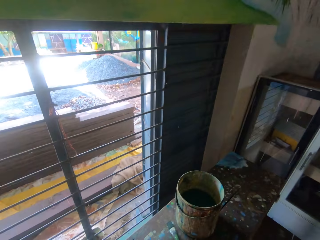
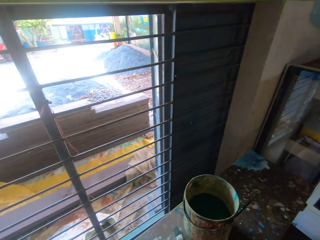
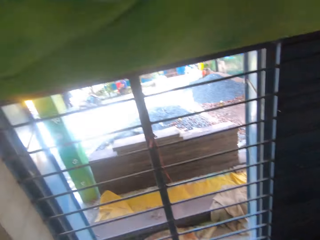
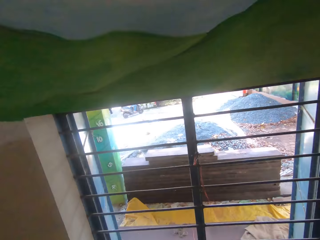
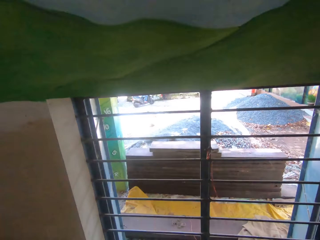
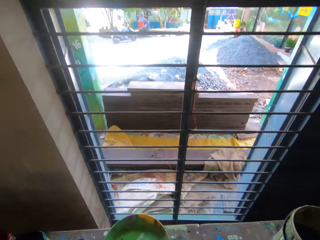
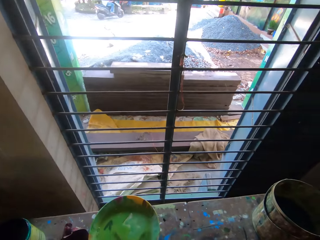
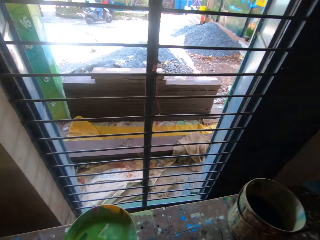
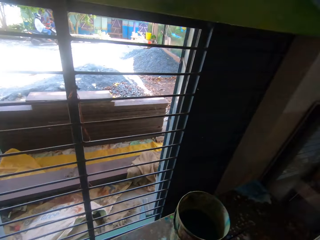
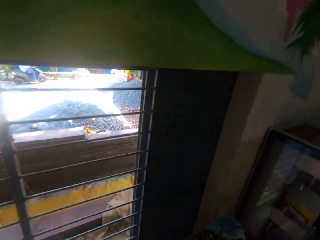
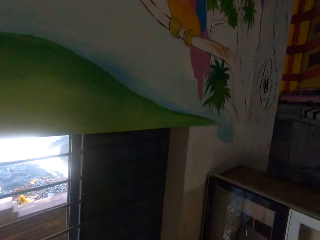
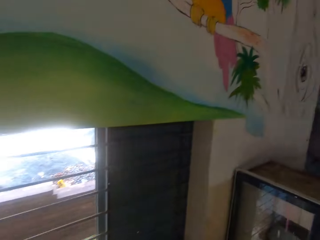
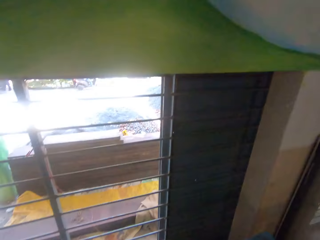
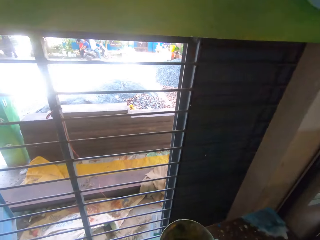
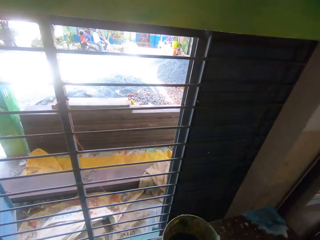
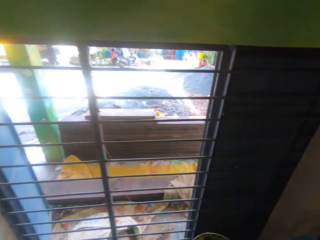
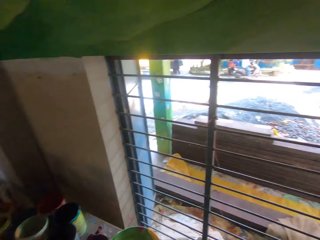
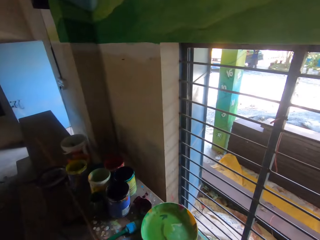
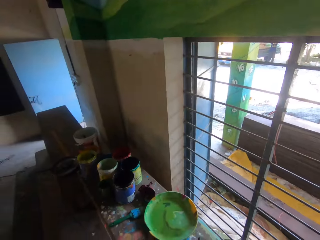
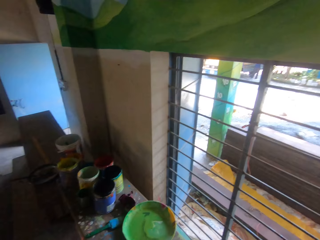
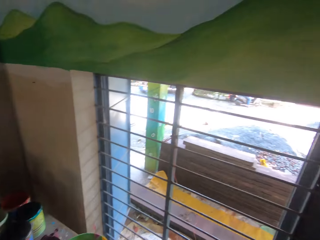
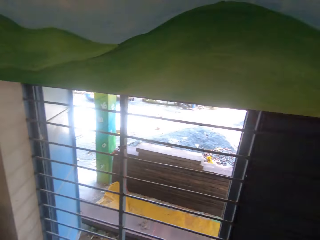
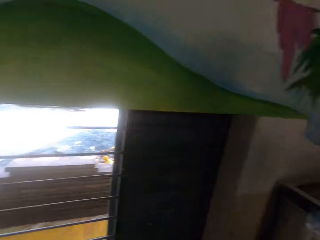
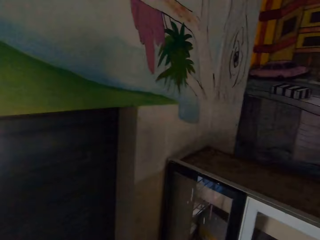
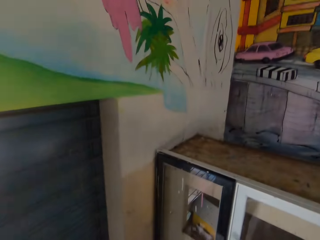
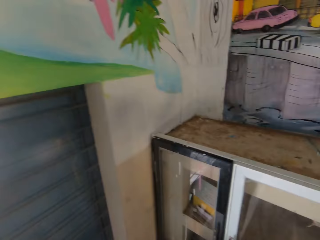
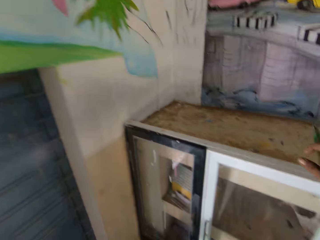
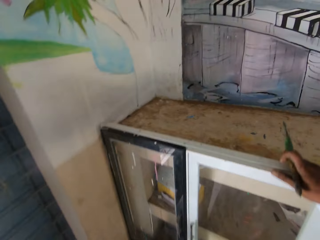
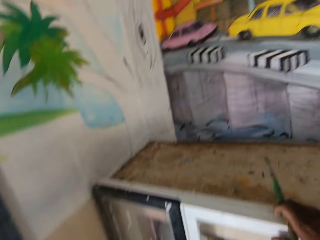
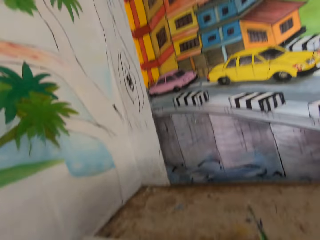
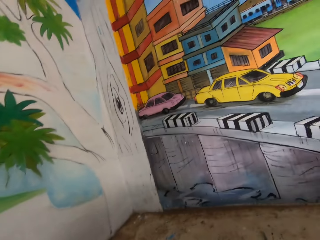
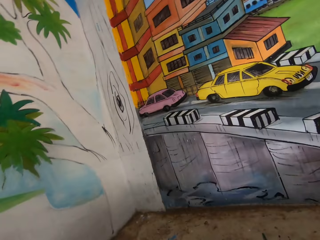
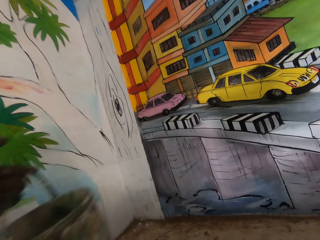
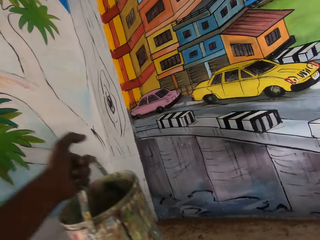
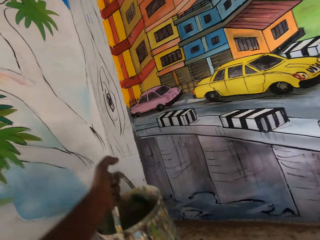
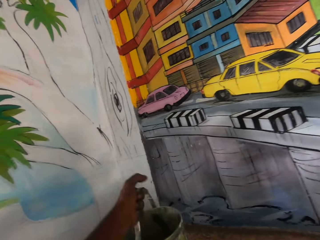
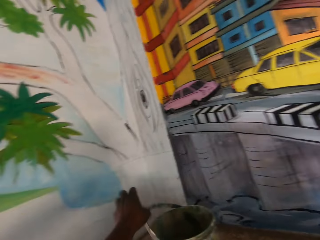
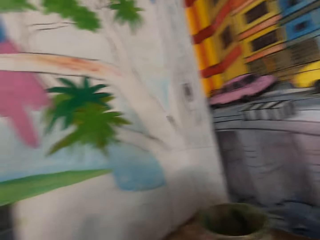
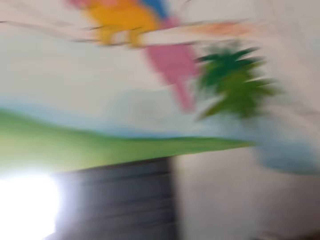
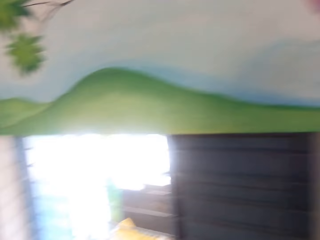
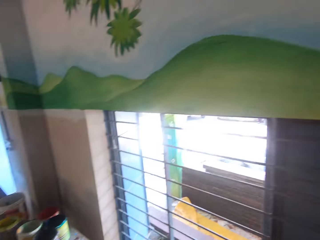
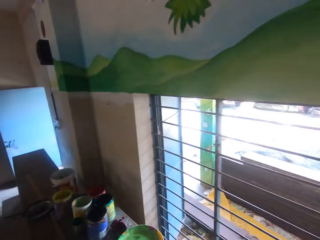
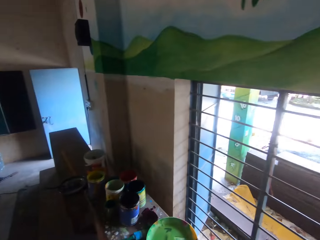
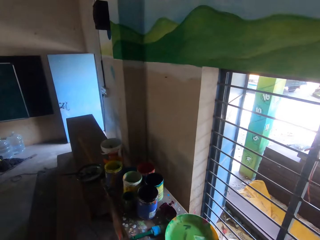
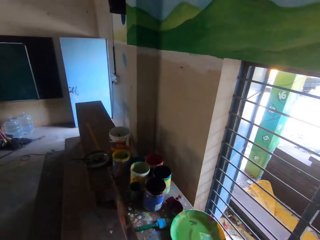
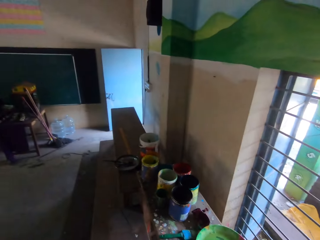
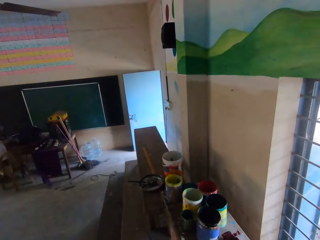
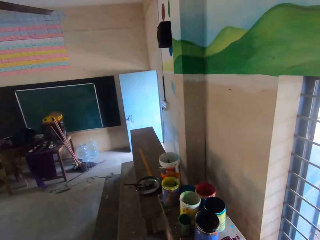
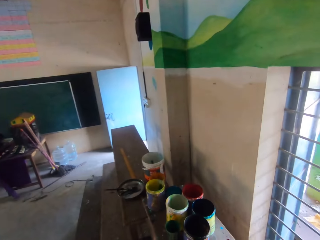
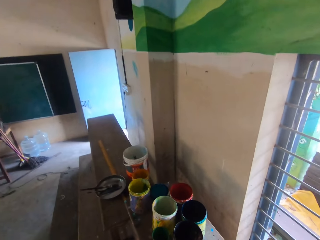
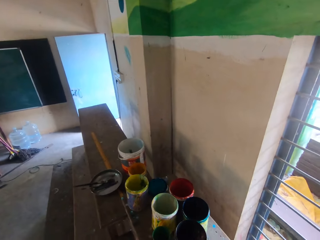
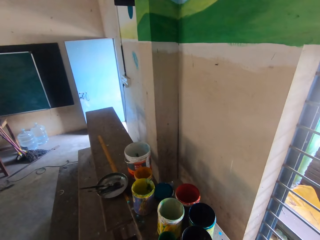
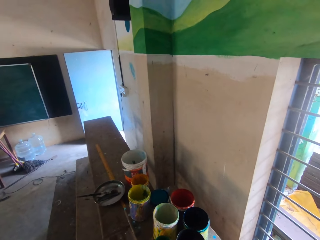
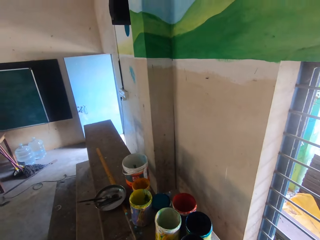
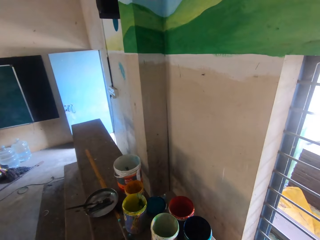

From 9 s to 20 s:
The camera wearer looks out the window. They look around the room. They touch the top of the cabinet. They drop a bag on a table. They put a paint can on top of the cabinet. They walk towards the bench.

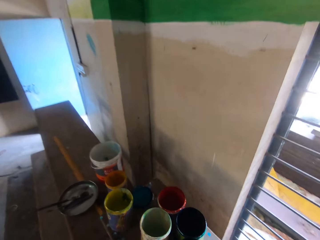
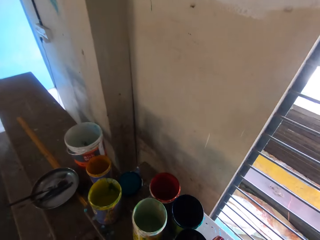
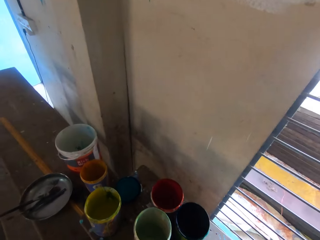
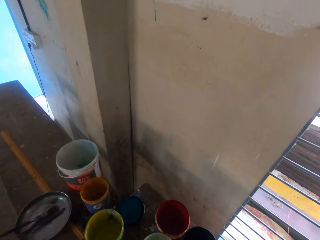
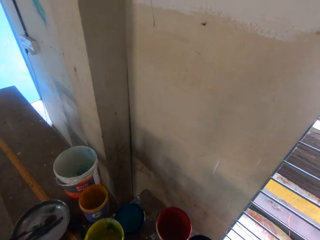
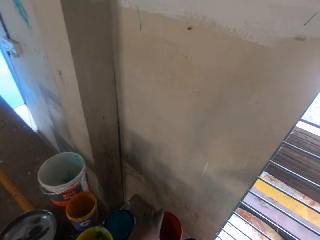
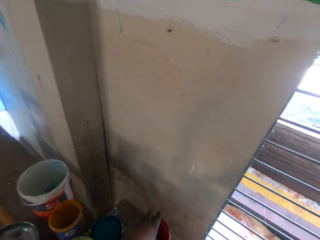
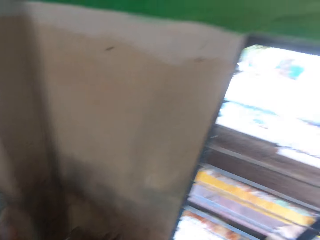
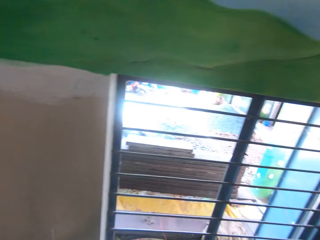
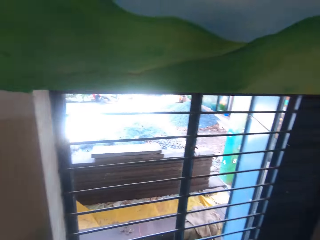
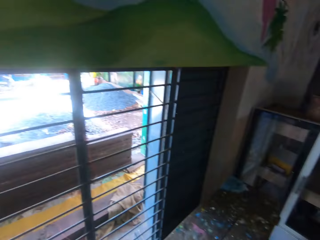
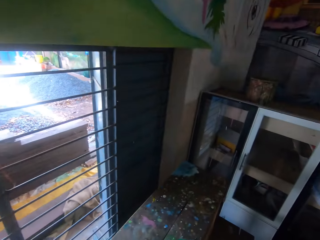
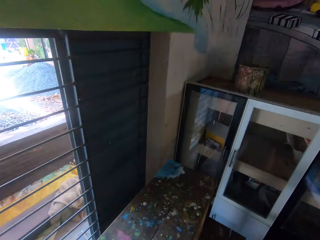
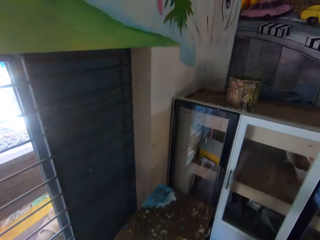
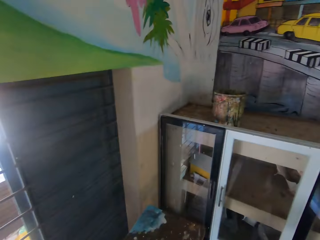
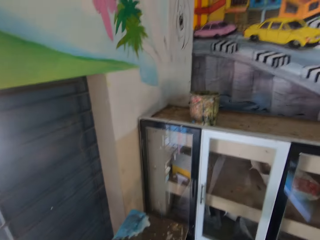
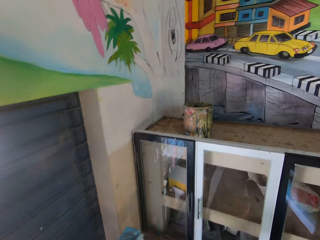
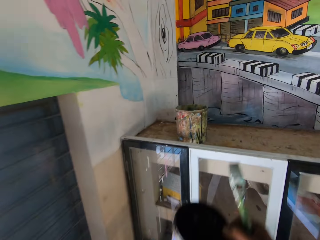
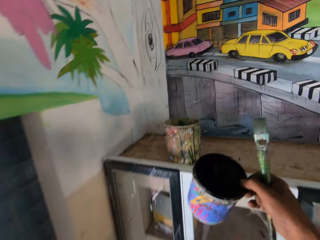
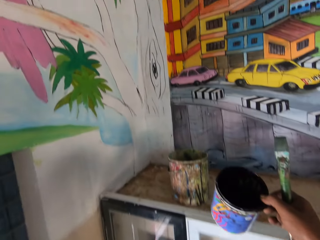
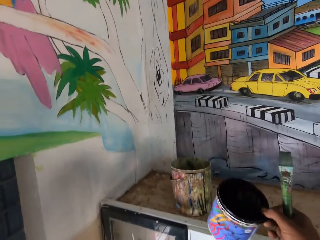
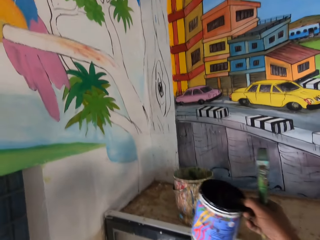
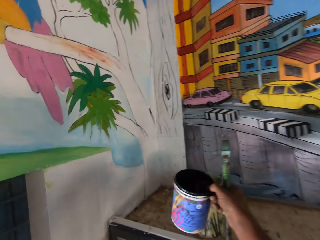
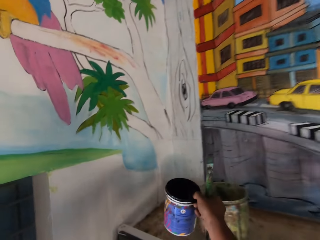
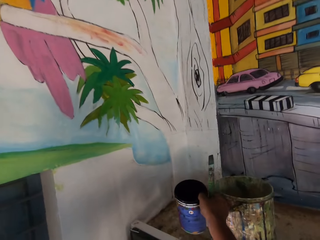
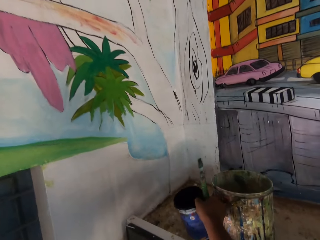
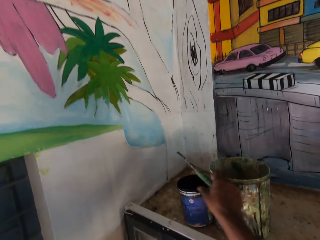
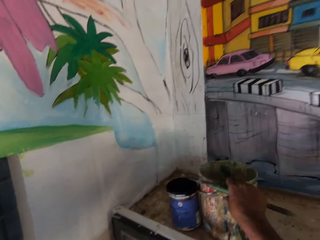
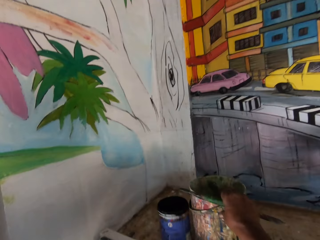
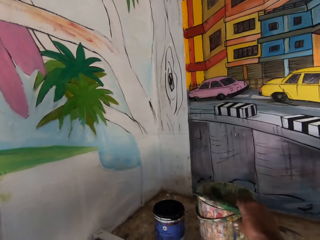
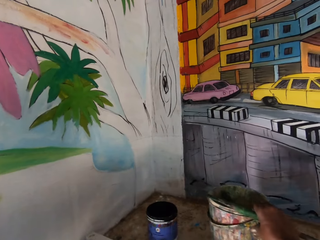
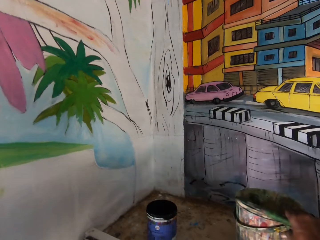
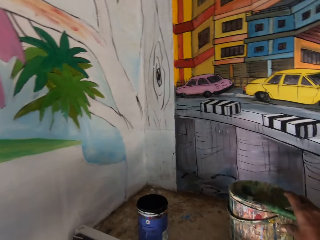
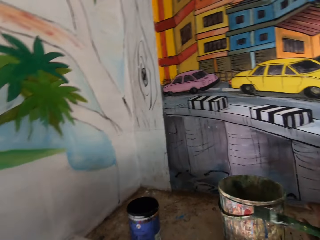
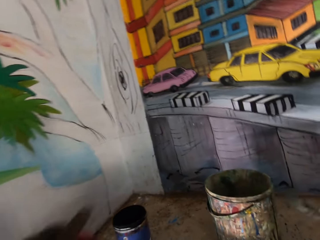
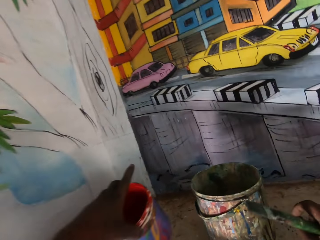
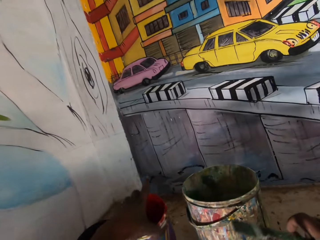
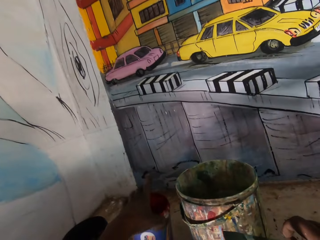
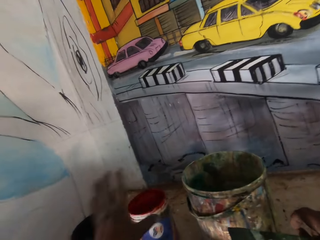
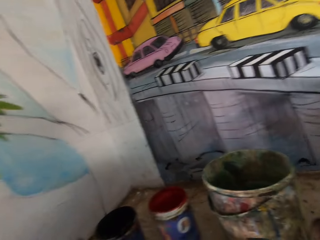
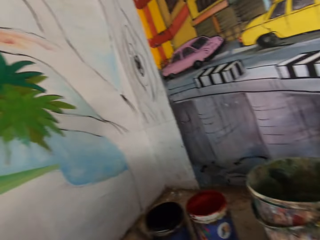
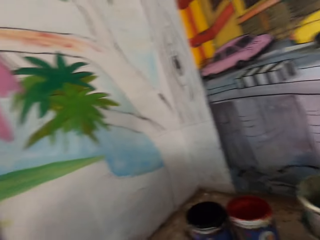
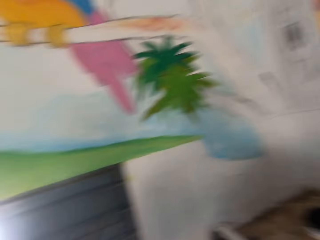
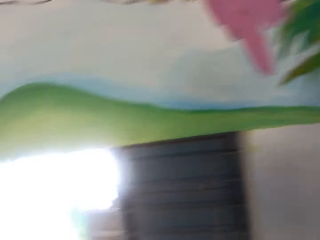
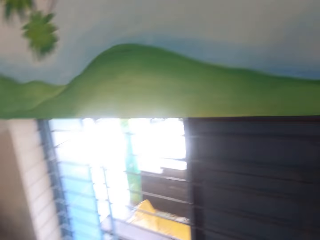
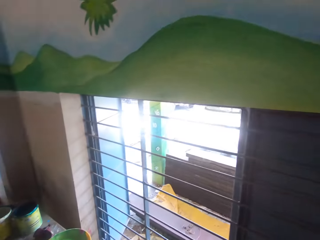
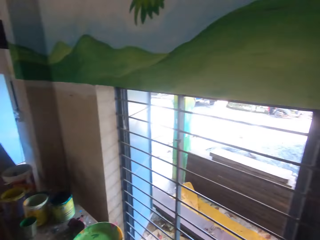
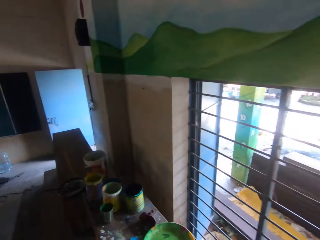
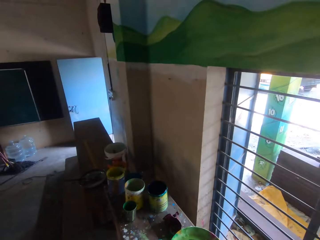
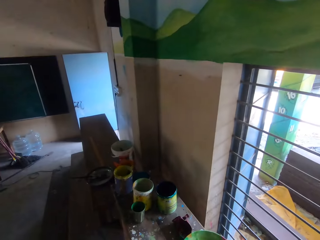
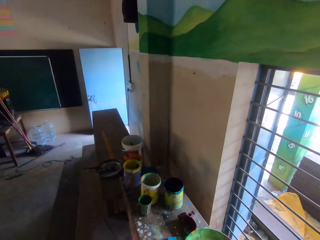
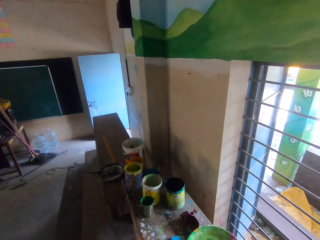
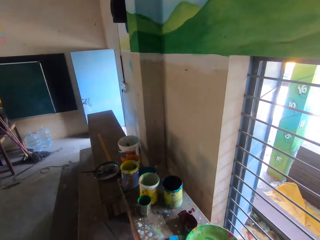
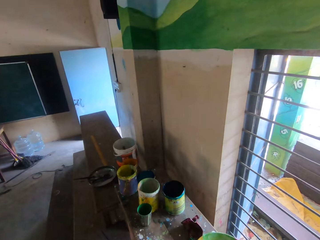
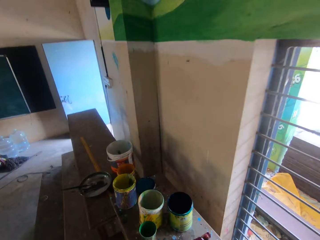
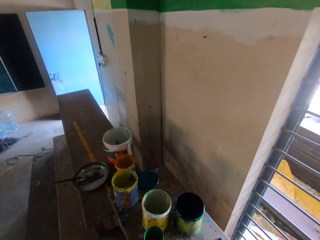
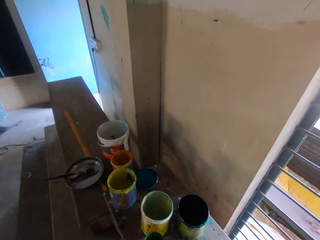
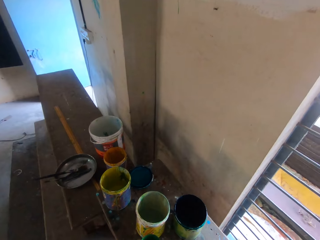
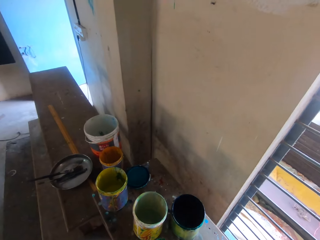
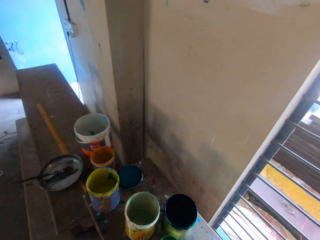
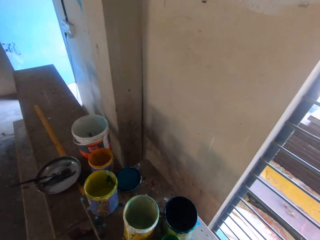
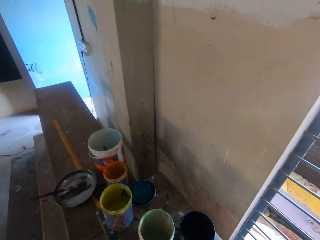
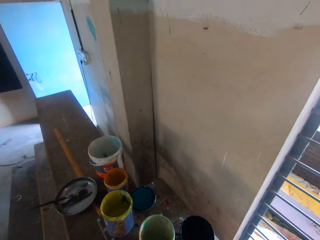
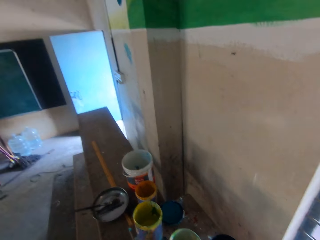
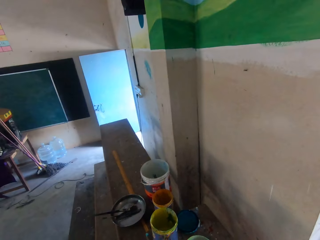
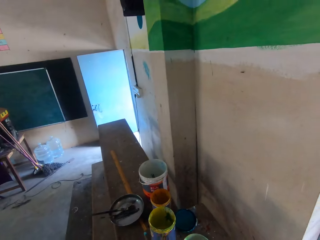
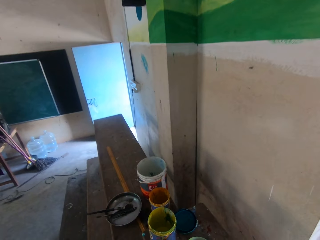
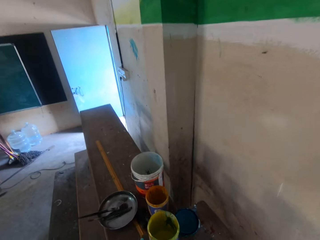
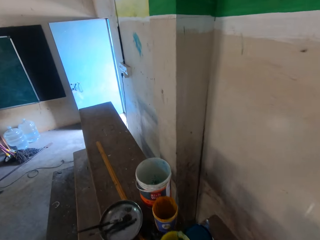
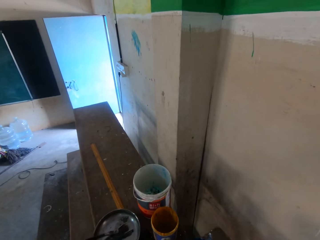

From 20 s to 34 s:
The camera wearer picks up a paint can from the bench. They walk towards the cabinet. They put the paint can on top of the cabinet. They push the paint can on top of the cabinet. They put another paint can on top of the cabinet. They turn around towards the bench. They pick up a paint can from the bench.
